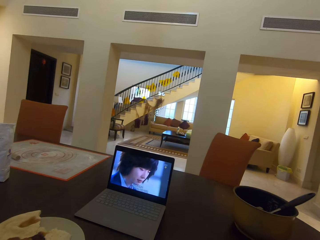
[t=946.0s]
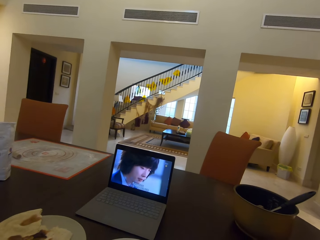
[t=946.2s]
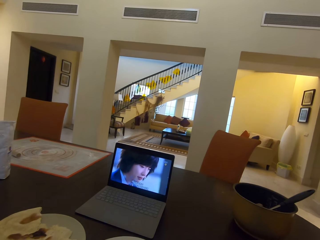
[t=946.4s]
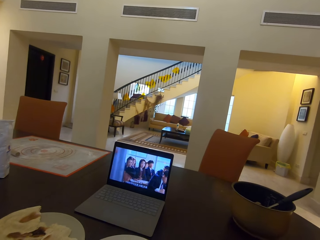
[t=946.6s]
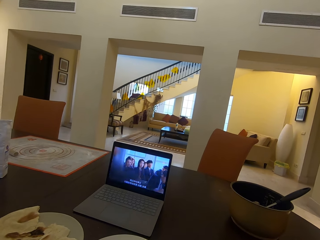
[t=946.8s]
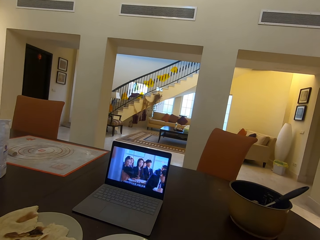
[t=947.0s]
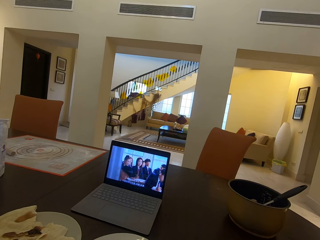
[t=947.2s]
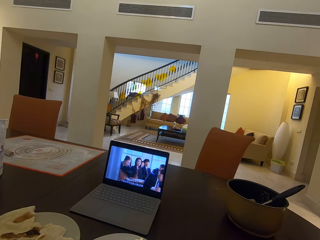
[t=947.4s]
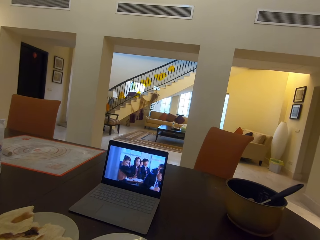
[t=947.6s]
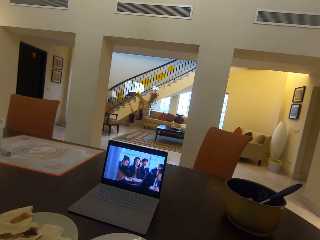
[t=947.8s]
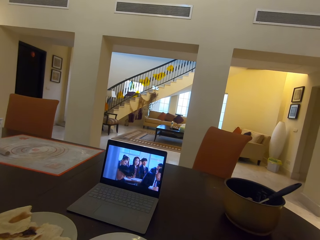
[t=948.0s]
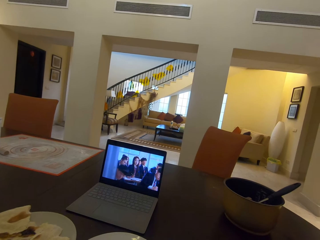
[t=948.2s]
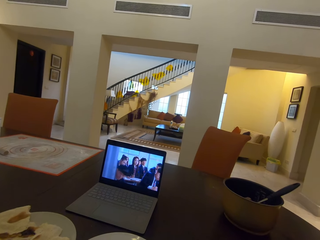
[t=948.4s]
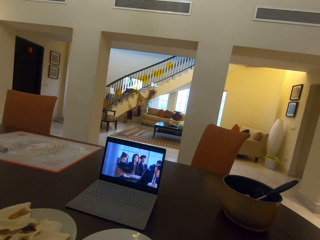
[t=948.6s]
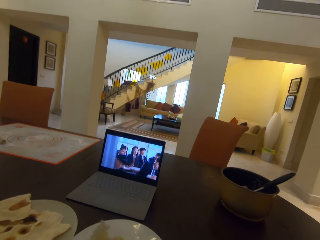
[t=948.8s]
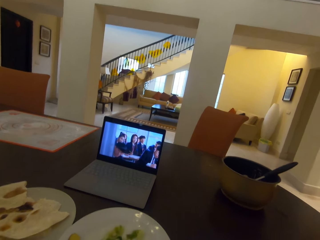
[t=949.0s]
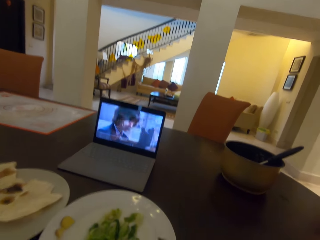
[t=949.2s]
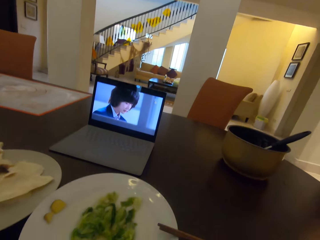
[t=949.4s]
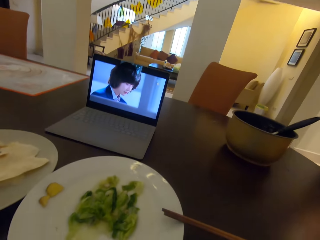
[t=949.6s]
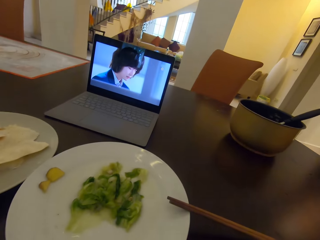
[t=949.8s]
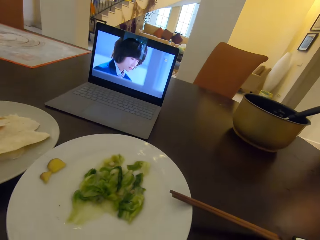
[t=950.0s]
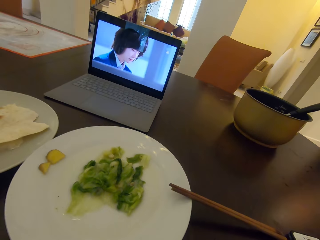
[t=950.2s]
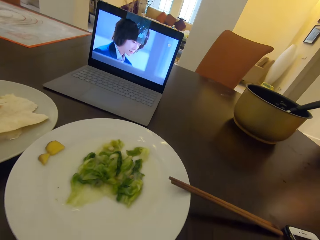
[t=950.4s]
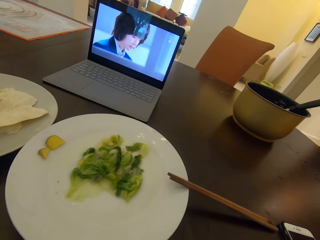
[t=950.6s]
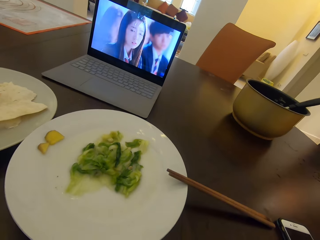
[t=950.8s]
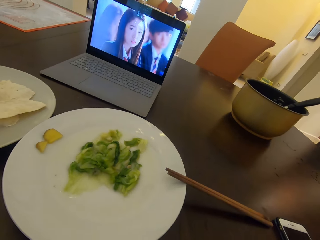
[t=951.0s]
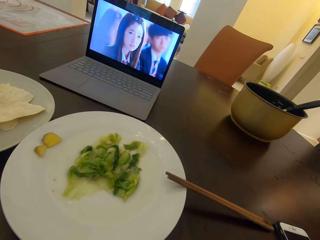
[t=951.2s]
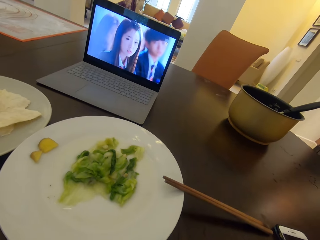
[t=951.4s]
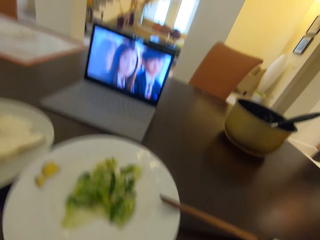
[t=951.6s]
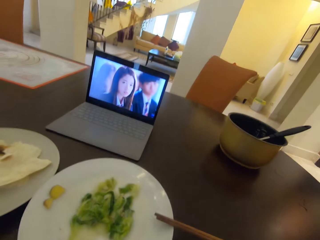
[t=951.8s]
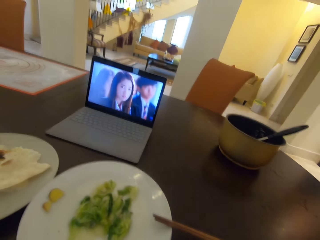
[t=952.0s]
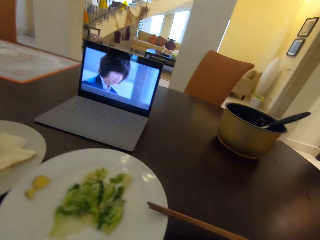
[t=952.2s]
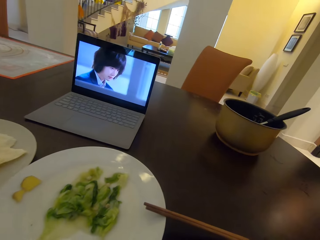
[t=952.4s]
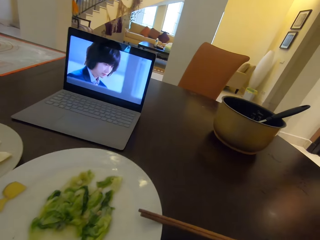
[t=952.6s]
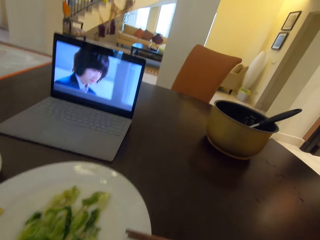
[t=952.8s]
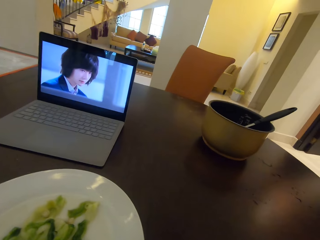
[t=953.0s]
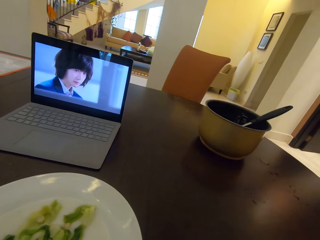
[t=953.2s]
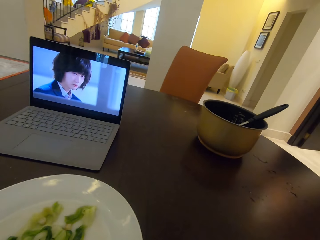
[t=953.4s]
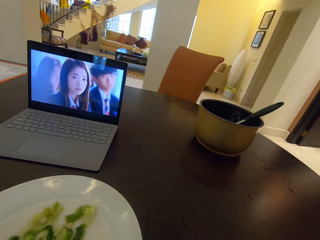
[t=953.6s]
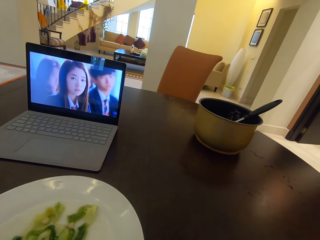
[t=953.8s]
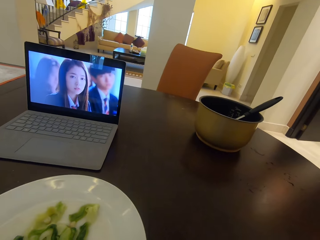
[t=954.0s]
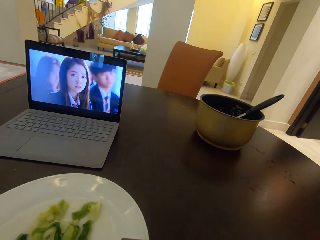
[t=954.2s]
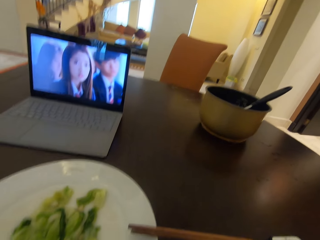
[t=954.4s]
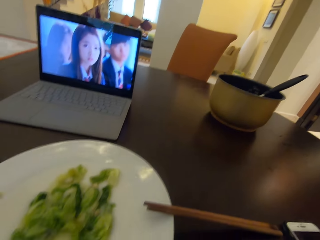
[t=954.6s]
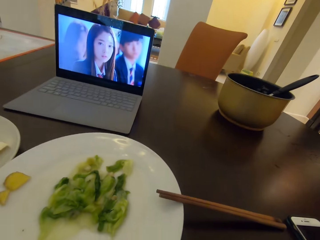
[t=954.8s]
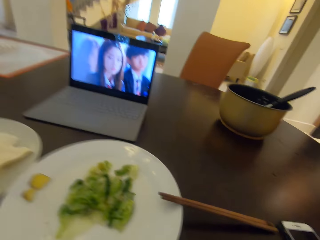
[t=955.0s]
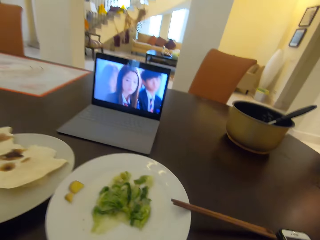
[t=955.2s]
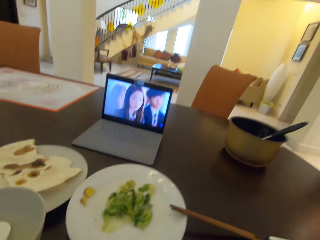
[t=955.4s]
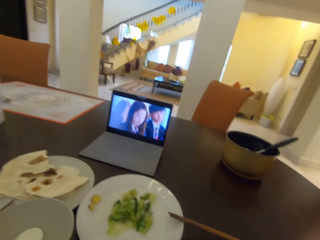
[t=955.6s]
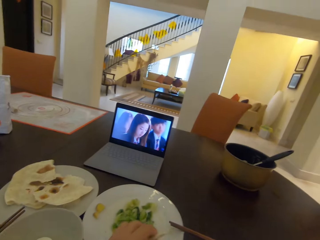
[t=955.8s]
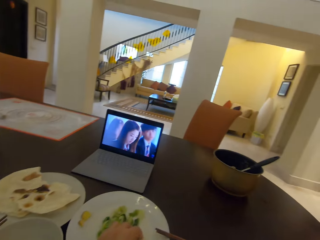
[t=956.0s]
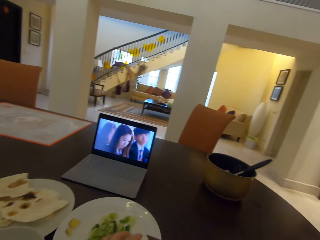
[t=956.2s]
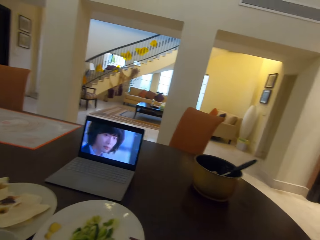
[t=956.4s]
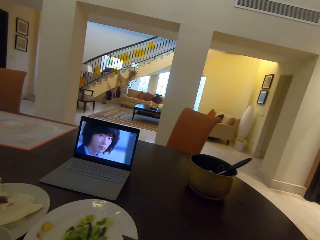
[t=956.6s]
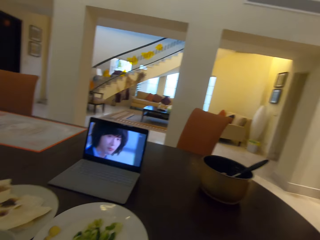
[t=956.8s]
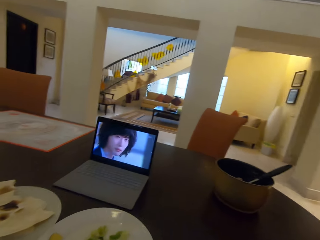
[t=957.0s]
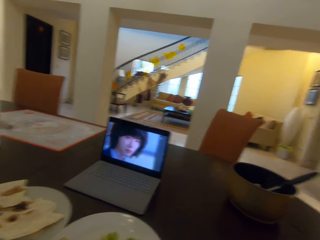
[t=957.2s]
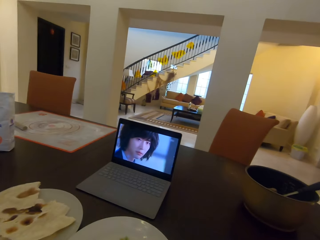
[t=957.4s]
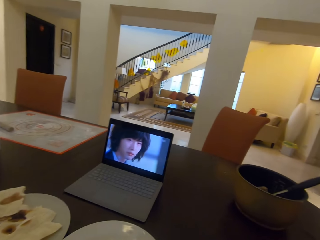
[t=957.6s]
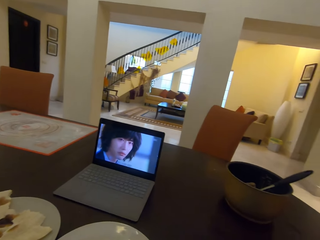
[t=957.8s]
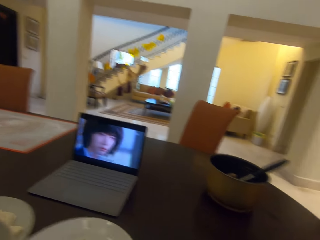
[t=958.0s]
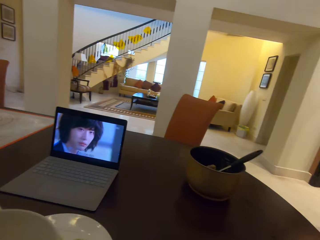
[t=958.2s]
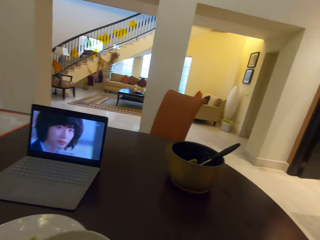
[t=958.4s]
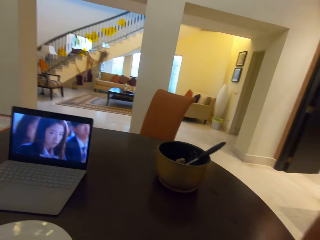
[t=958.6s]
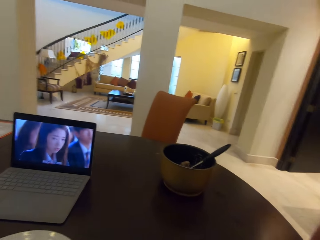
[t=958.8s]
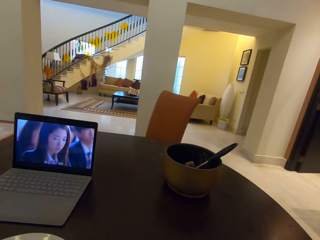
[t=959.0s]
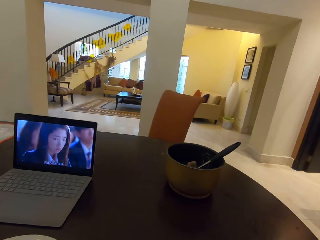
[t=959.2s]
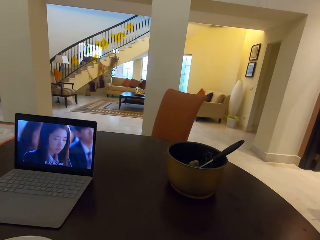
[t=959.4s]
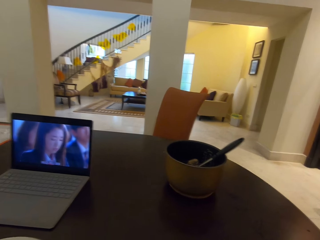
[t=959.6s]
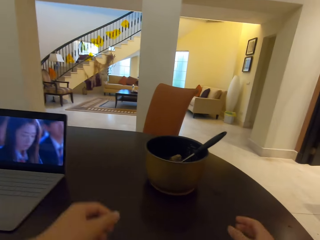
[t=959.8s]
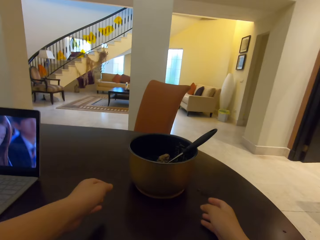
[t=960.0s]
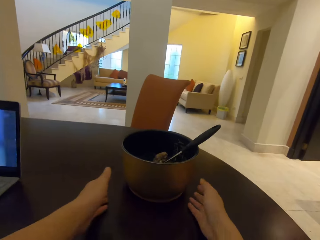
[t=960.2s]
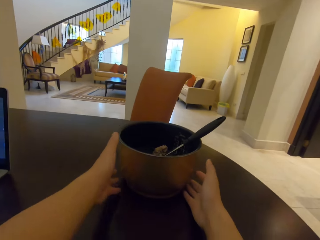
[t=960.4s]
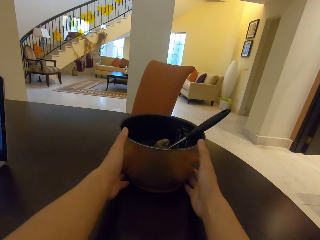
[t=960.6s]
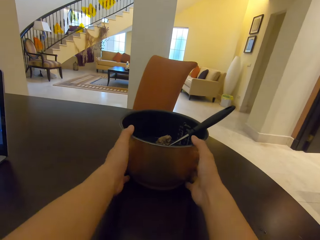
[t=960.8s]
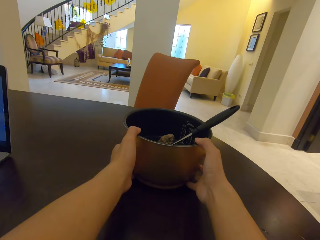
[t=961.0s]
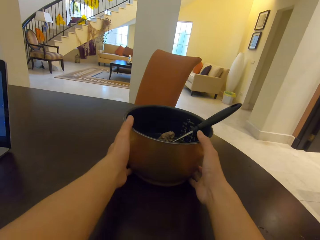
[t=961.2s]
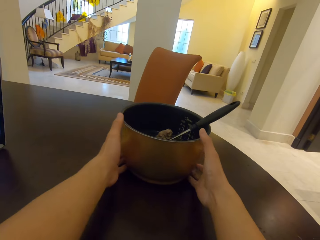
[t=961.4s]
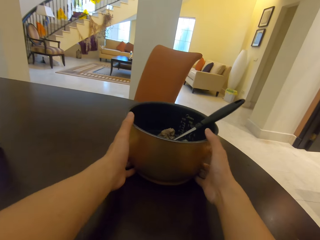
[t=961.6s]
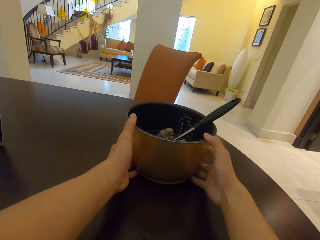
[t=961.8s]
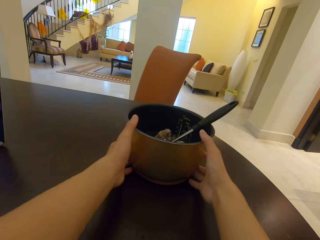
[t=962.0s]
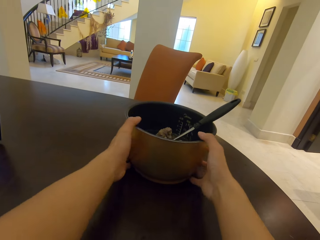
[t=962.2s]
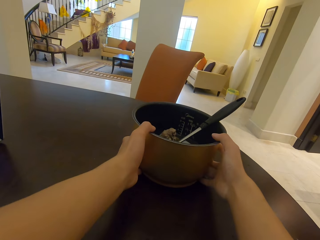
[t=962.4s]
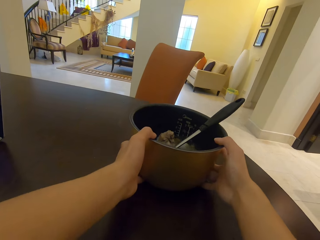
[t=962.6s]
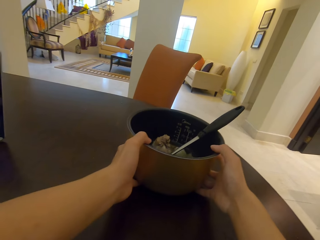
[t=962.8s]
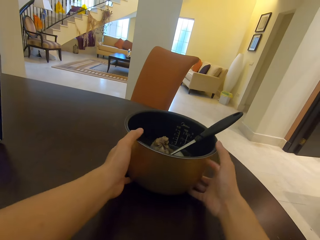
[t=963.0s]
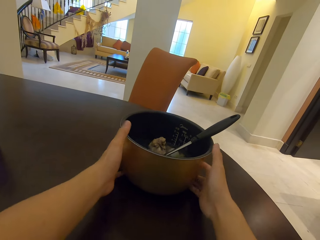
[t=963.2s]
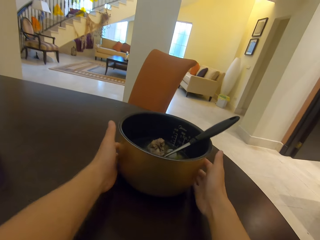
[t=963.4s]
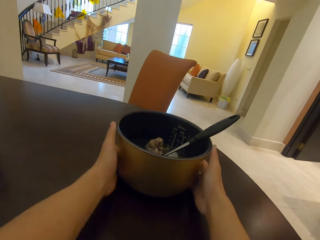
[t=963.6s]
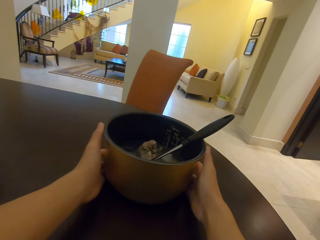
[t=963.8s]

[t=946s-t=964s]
The lady puts a plate on the table. The camera wearer picks salad on a plate using chopsticks. They pick a bowl of meat stew on the table with both hands.

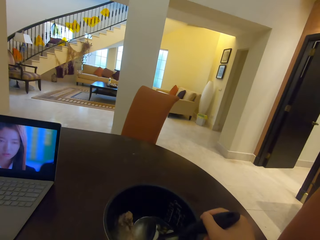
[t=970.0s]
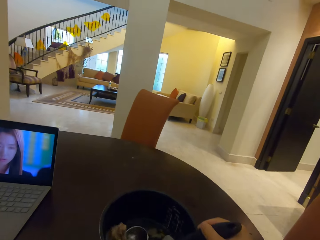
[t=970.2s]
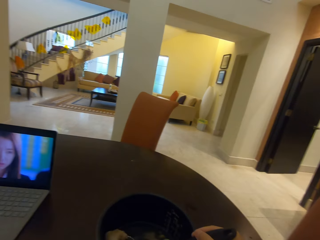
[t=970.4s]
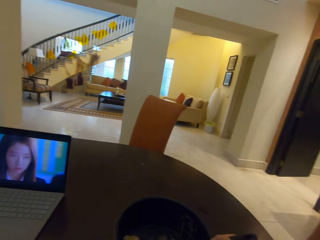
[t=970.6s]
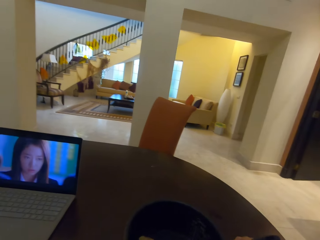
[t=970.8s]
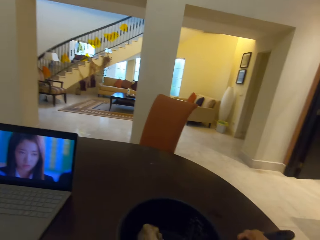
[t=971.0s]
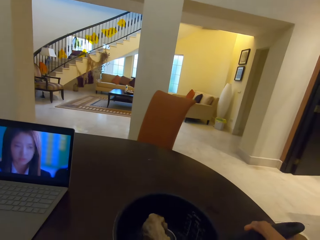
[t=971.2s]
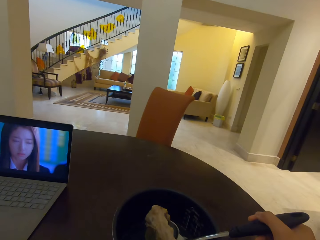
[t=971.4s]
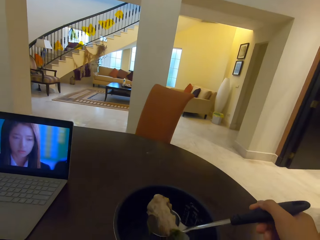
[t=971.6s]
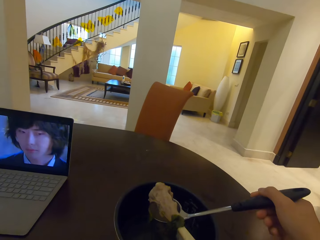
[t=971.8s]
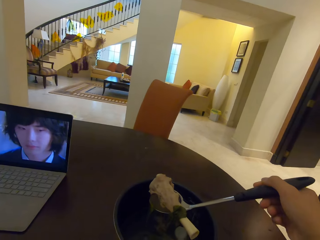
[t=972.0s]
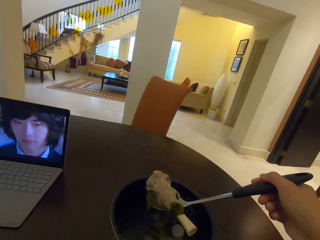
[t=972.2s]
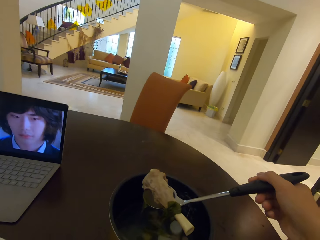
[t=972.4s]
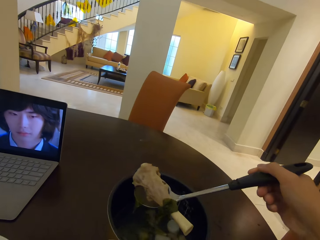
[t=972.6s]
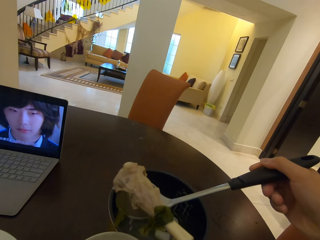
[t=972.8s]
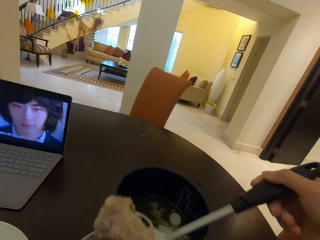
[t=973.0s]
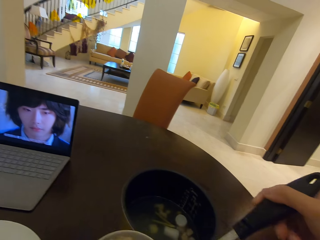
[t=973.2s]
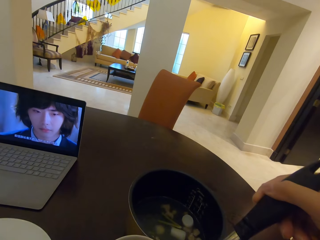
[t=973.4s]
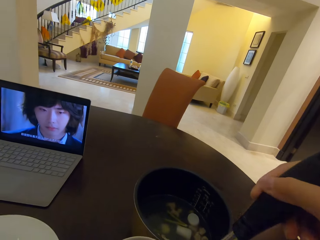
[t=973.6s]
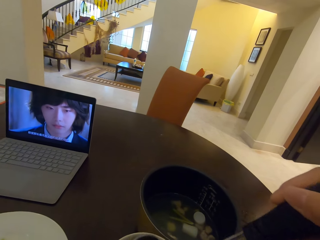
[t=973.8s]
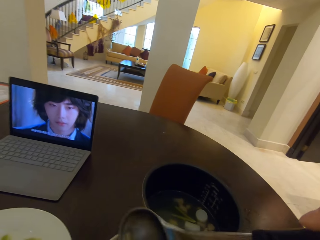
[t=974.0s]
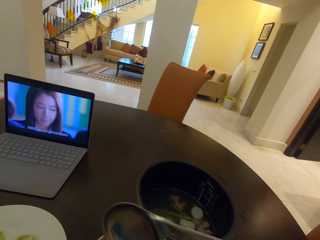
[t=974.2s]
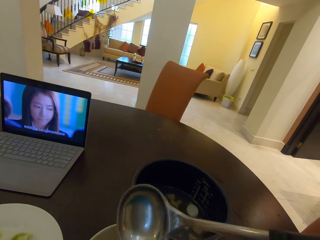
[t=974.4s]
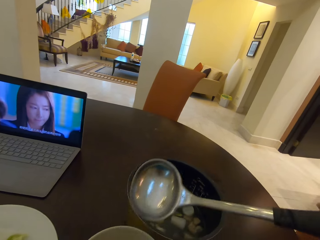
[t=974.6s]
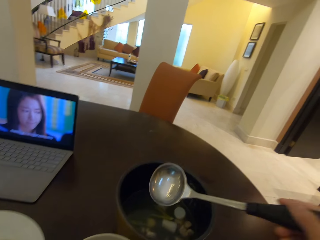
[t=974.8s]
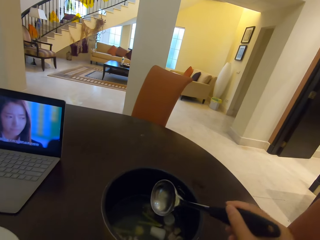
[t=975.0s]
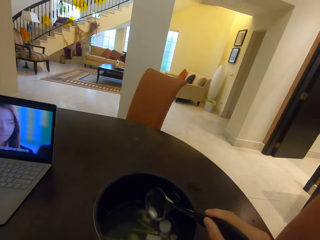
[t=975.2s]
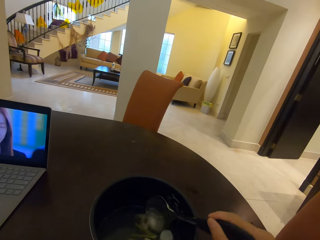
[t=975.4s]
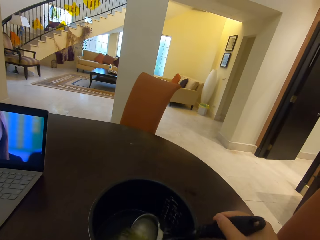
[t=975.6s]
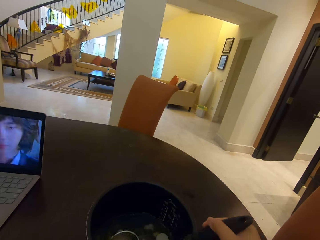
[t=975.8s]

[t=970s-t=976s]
The camera wearer takes soup from the bowl with the spoon in his right hand. He drops the soup in the spoon in another plate. He takes soup from the bowl.
